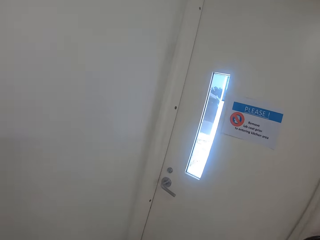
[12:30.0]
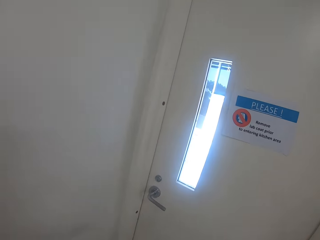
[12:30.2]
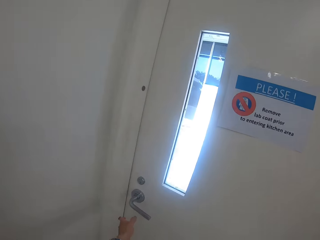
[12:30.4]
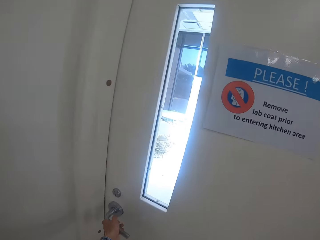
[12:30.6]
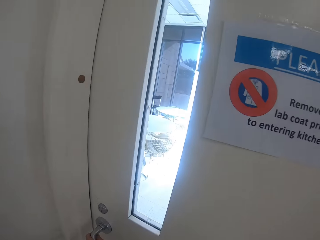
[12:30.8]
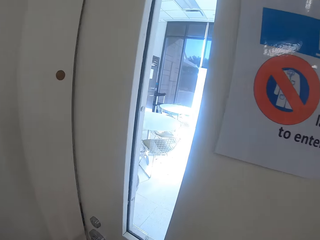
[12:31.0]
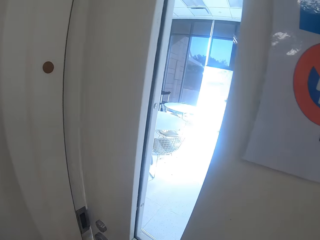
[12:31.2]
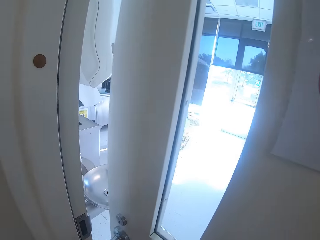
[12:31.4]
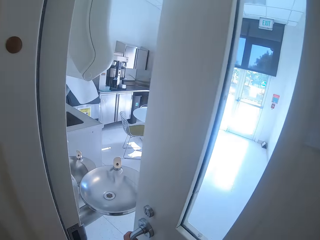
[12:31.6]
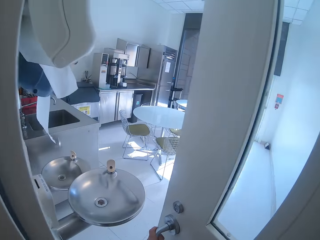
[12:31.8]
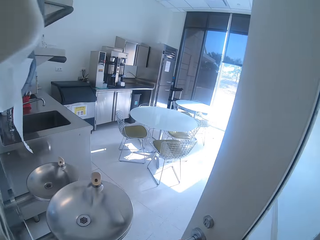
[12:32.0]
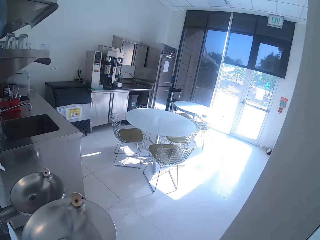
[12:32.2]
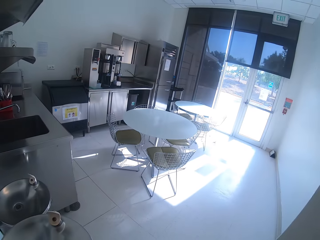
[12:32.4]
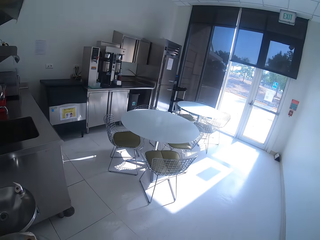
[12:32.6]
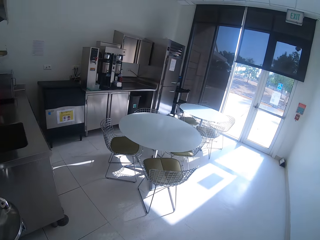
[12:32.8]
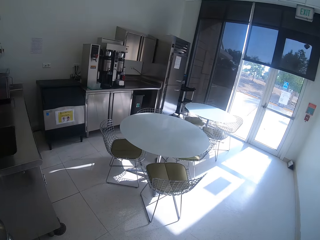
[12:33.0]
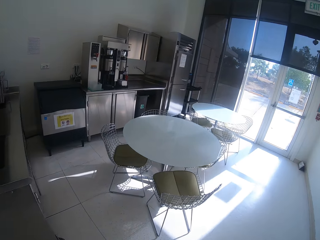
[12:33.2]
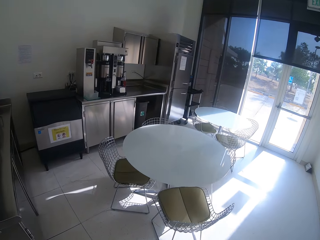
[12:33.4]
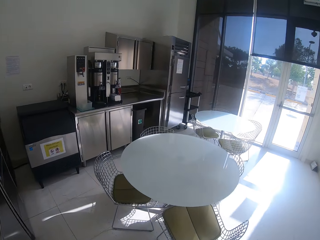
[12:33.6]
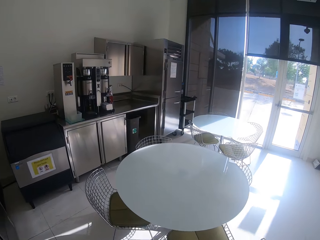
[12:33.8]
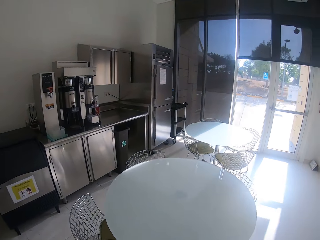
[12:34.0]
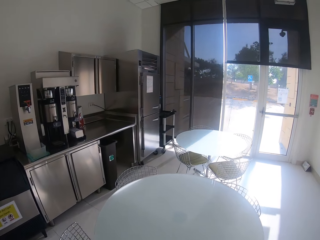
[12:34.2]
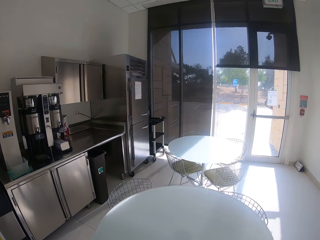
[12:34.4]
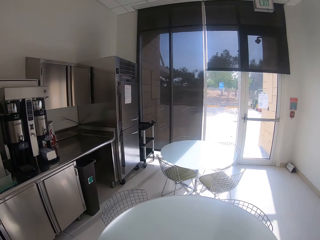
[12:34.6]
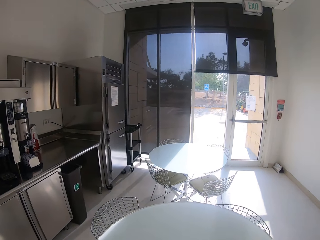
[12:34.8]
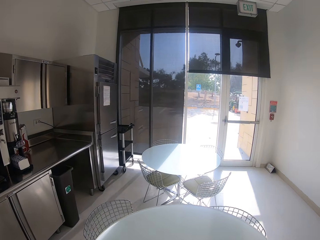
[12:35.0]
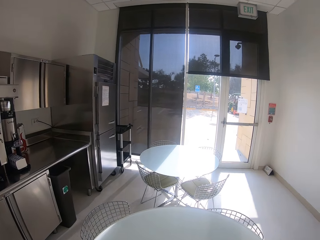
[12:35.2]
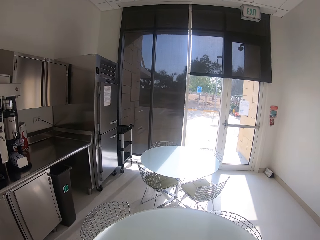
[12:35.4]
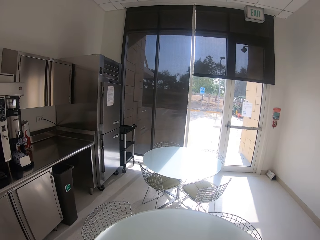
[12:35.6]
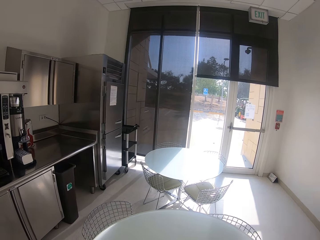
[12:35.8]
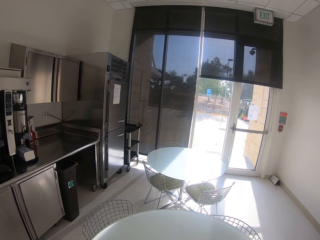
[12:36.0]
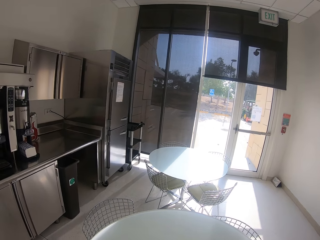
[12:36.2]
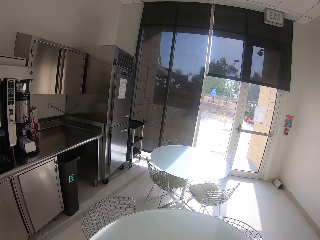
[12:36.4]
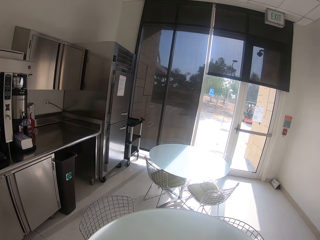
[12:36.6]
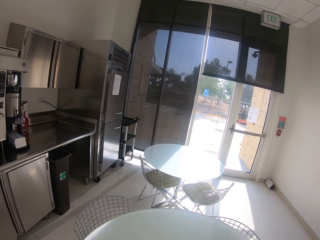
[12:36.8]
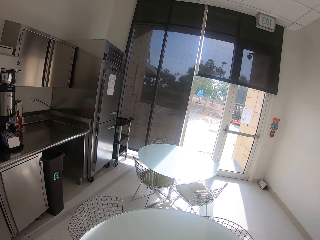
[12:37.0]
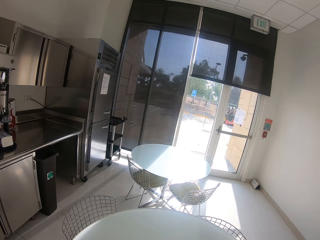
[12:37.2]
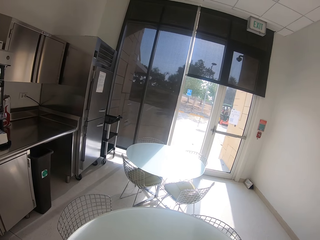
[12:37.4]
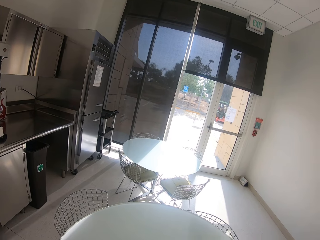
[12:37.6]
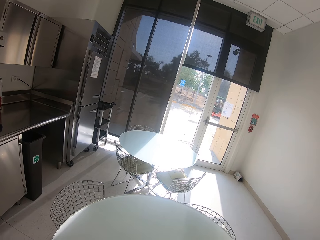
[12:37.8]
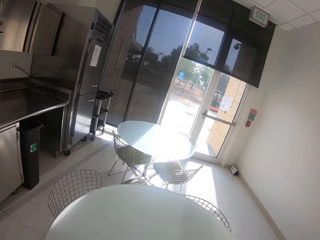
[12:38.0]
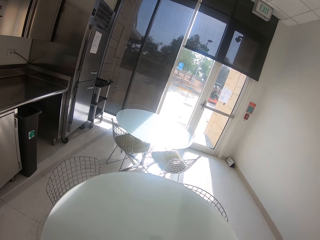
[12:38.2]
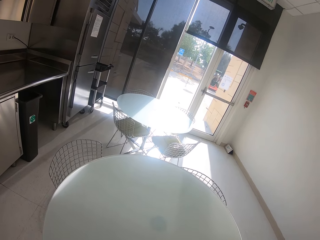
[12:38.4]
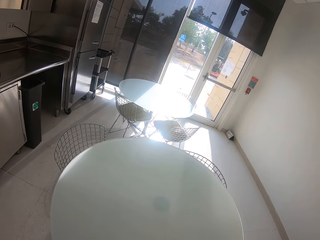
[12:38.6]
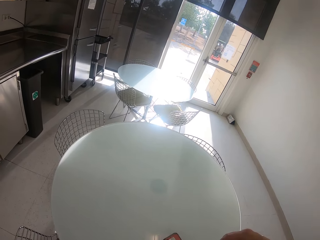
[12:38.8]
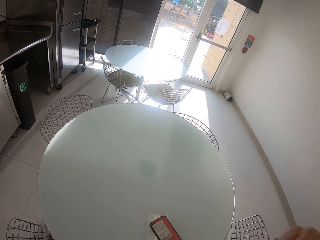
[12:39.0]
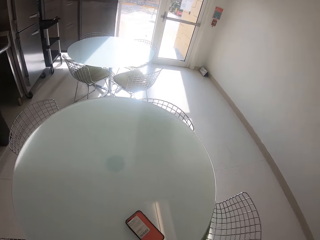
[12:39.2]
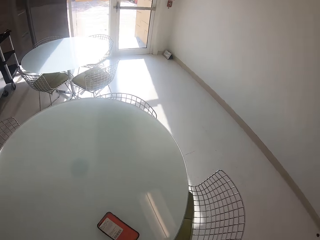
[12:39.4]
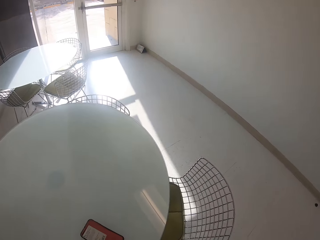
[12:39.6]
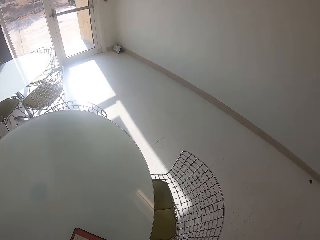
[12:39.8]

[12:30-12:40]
The camera wearer opens the door. They walk inside. They look around the room.

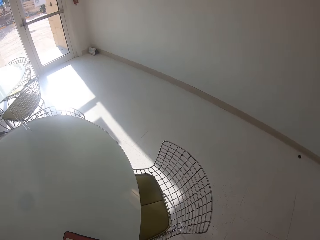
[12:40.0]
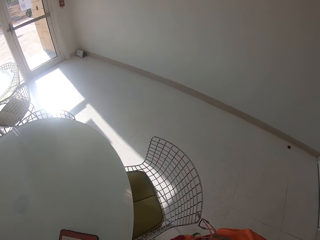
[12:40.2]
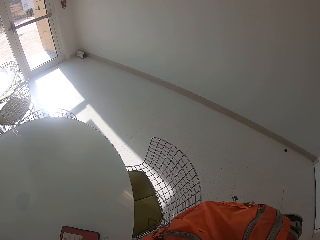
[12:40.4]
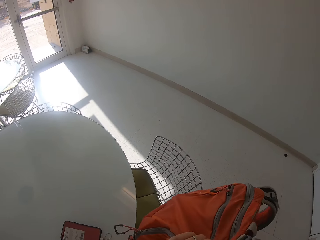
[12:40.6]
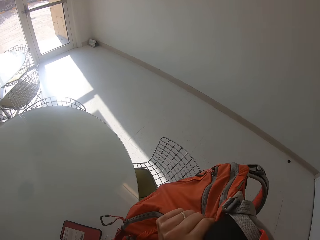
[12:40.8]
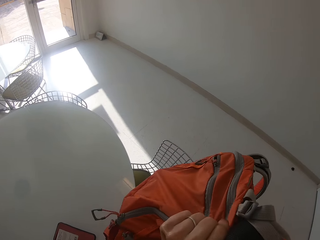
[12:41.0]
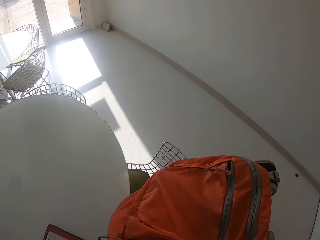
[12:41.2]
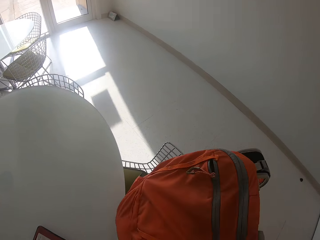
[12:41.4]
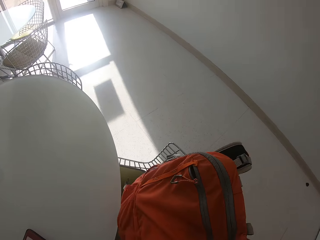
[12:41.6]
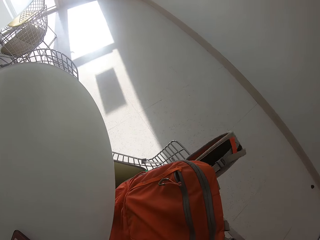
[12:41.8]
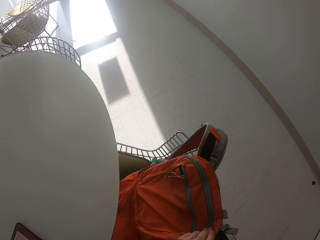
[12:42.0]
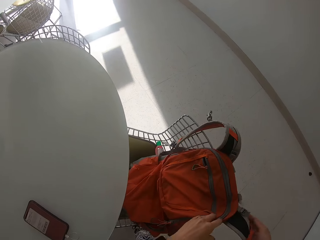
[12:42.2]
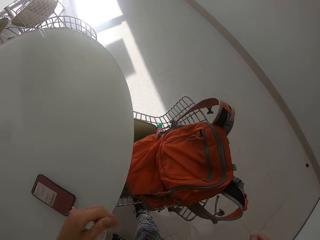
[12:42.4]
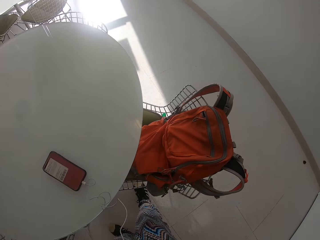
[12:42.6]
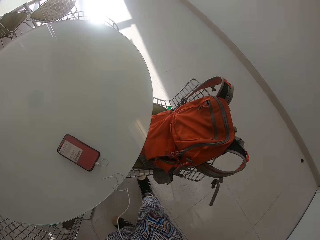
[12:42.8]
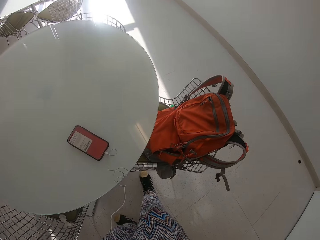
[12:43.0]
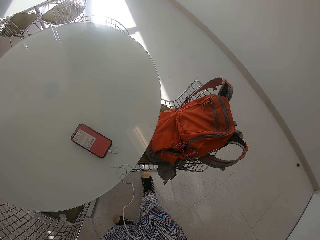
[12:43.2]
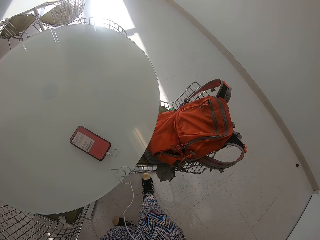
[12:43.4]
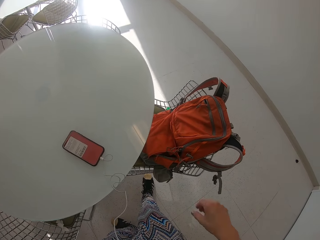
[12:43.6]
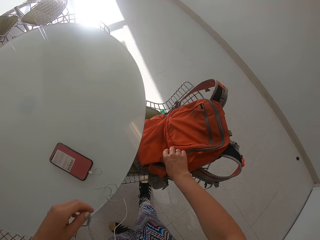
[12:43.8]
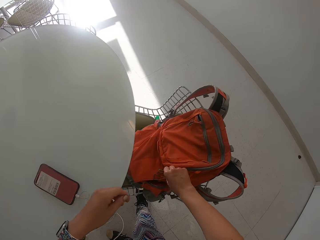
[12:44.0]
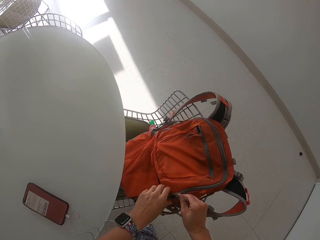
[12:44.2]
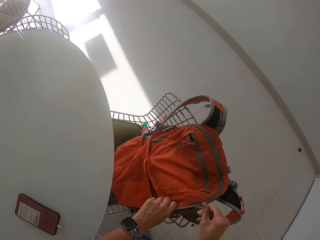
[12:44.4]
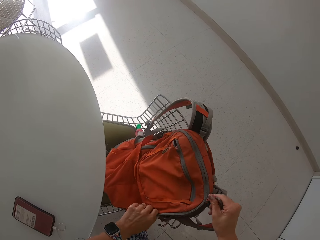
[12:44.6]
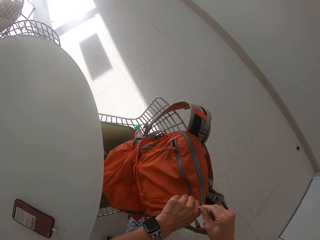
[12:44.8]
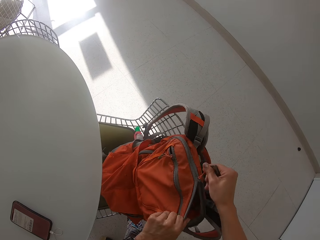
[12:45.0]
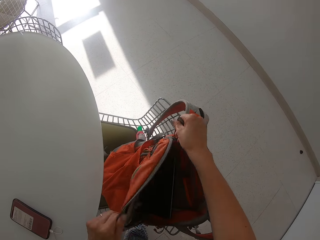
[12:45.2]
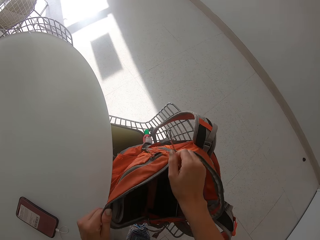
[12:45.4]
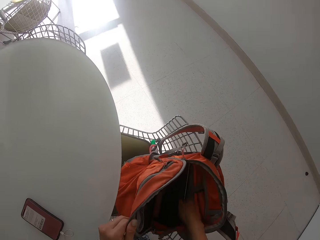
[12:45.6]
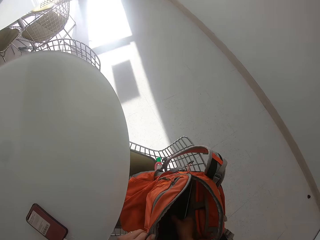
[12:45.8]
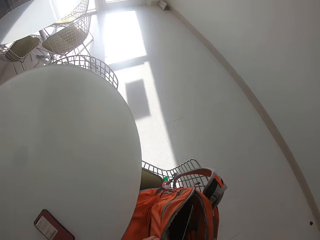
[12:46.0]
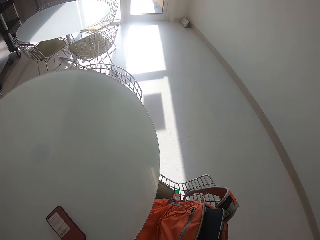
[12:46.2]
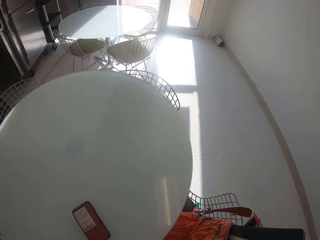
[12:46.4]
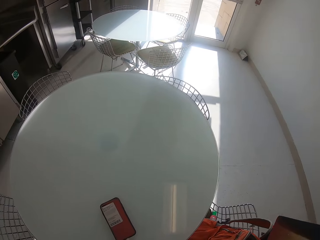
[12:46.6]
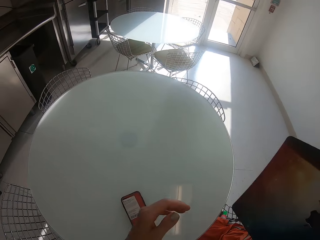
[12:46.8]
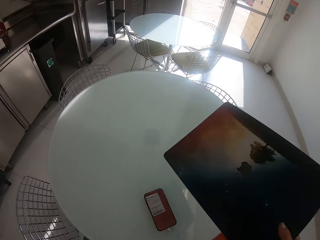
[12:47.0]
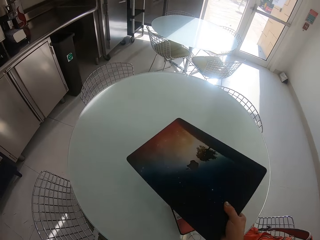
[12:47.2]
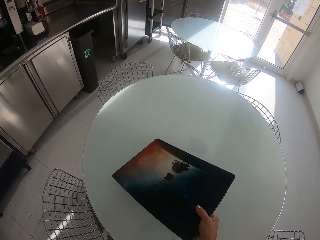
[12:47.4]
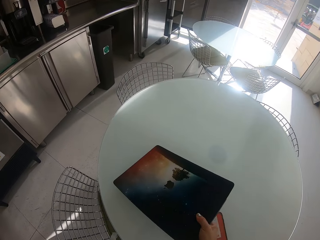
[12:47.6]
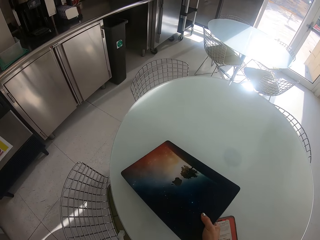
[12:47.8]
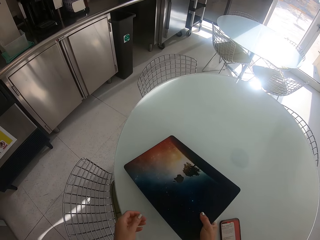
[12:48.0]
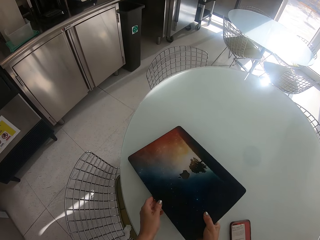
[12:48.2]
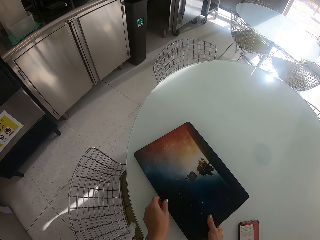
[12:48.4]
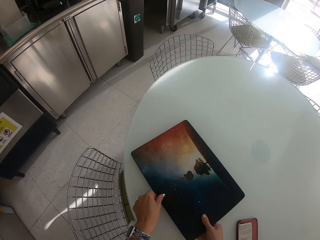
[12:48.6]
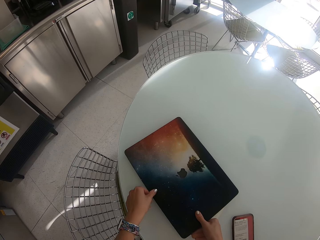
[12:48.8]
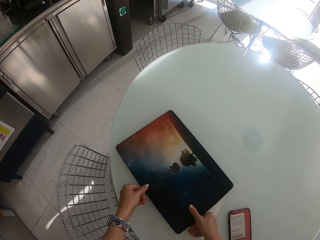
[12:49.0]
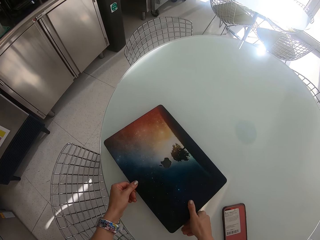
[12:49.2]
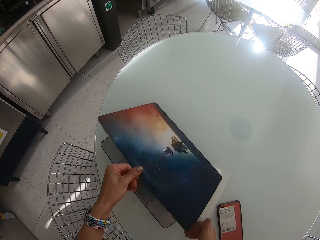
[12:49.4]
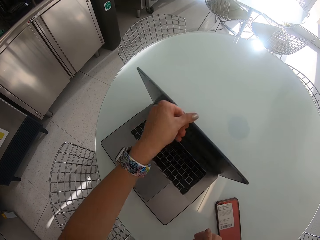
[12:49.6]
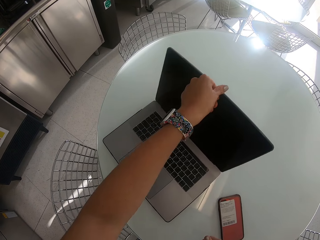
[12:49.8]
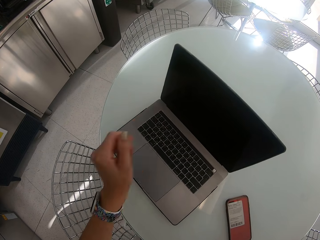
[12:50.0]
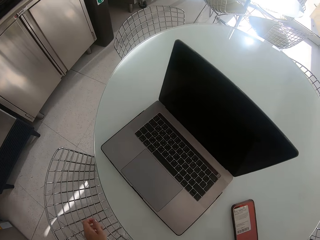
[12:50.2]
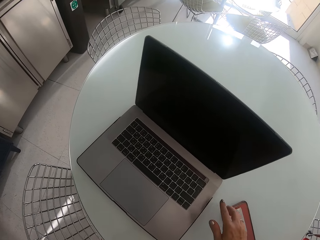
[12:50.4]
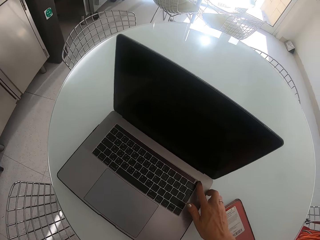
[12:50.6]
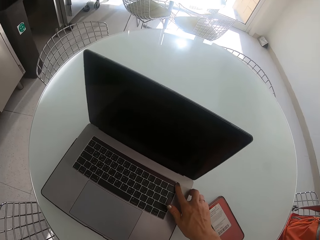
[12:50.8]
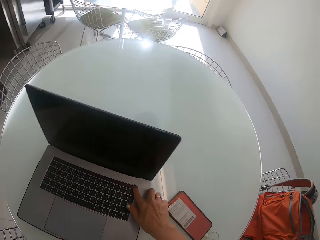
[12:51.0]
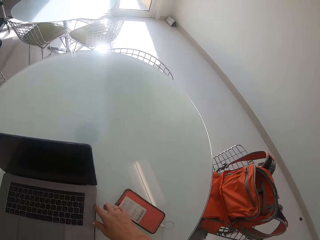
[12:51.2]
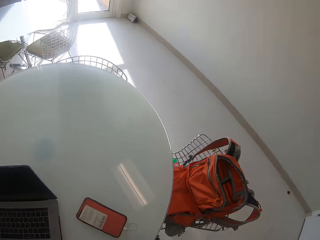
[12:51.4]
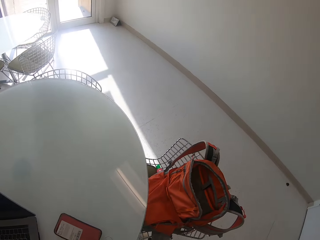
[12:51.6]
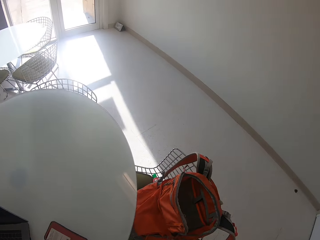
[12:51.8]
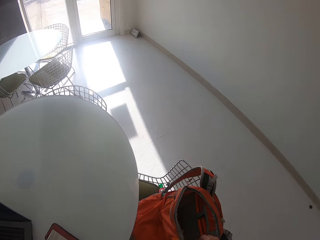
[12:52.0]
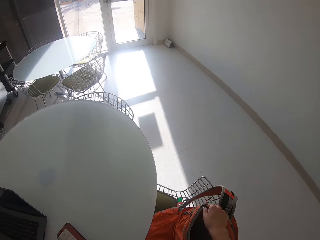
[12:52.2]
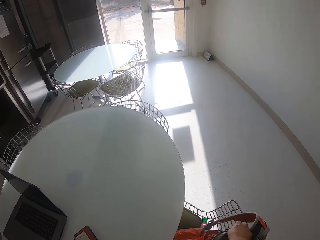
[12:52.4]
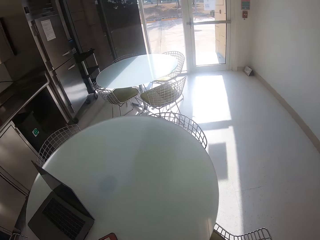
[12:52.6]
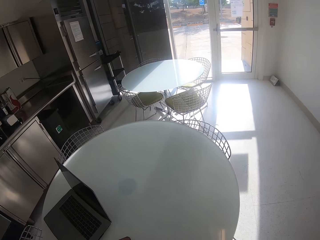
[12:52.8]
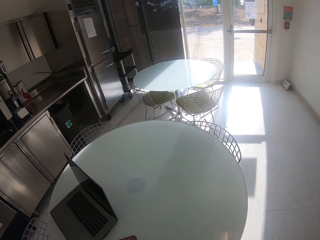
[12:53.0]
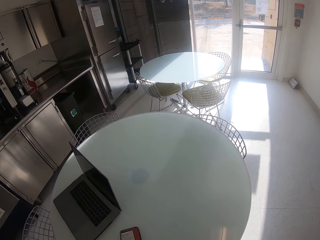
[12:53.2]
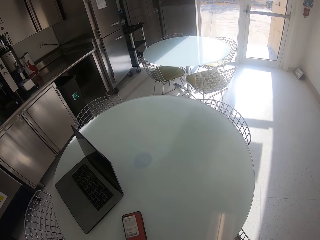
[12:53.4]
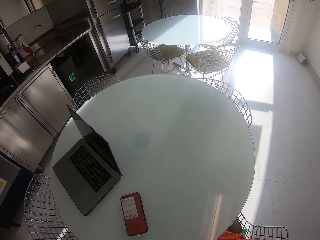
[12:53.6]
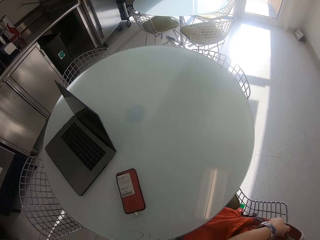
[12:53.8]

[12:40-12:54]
The camera wearer puts the bag on the chair. They unzip the bag. They pull the laptop out of the bag. They put the laptop on the table. They open the laptop. They press the laptop. They zip the bag. They look around the building.
